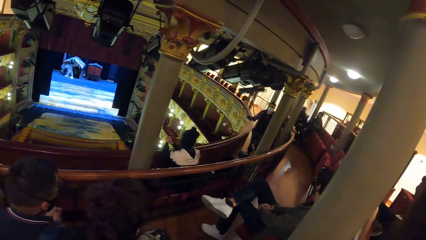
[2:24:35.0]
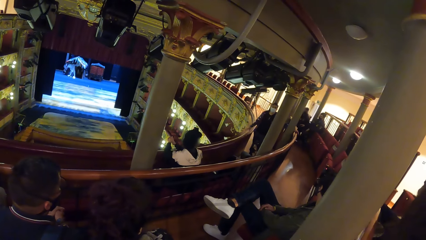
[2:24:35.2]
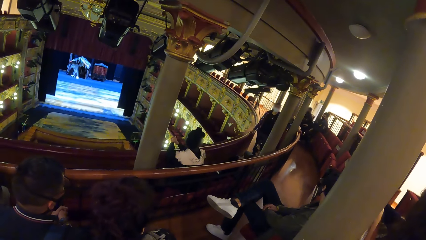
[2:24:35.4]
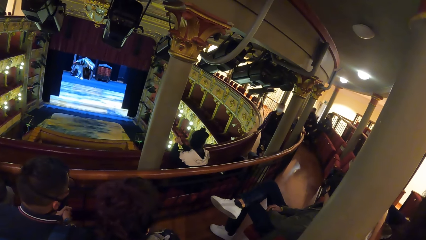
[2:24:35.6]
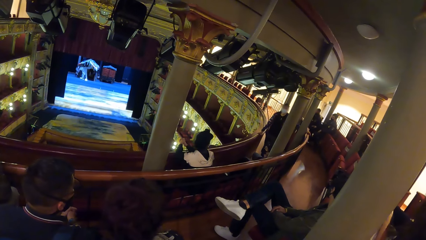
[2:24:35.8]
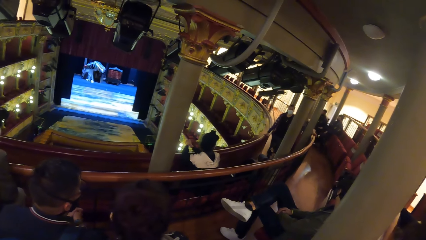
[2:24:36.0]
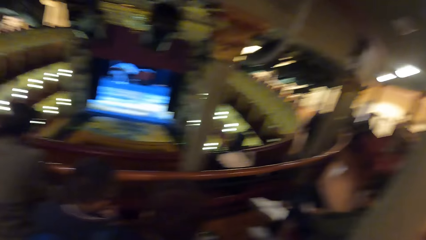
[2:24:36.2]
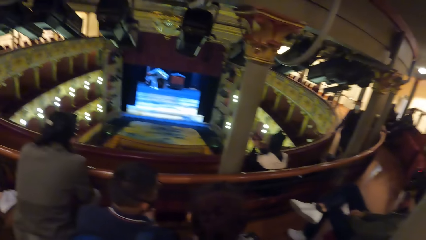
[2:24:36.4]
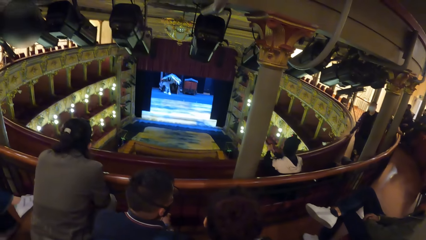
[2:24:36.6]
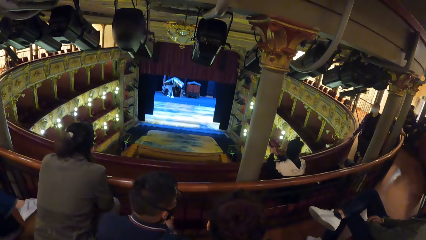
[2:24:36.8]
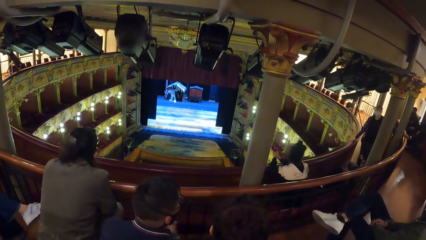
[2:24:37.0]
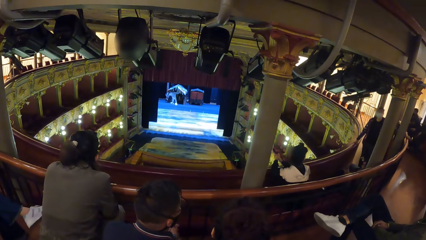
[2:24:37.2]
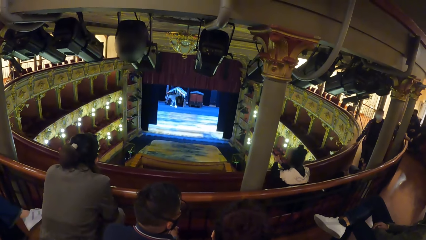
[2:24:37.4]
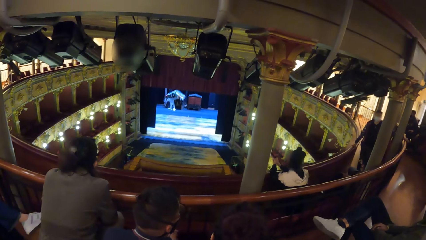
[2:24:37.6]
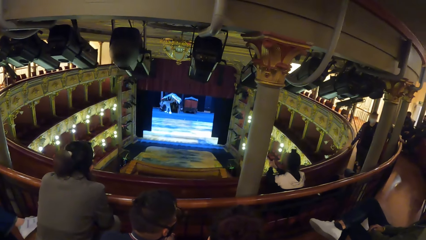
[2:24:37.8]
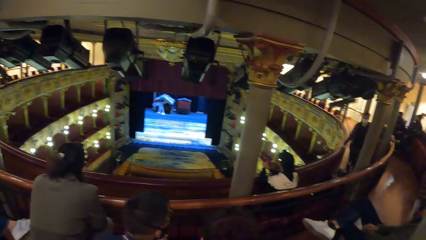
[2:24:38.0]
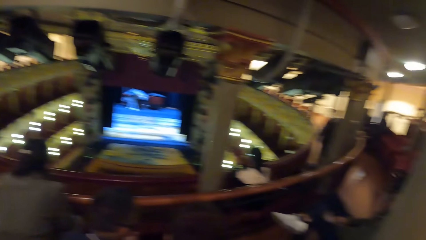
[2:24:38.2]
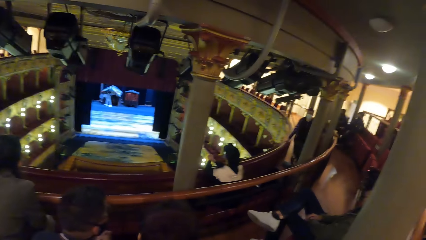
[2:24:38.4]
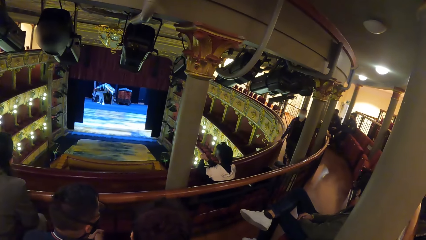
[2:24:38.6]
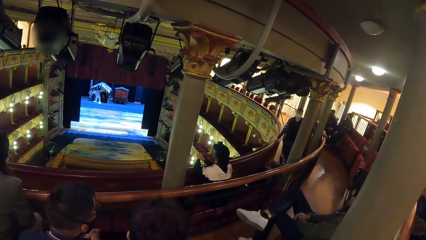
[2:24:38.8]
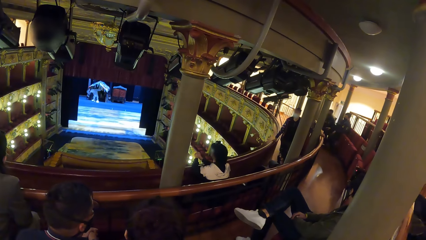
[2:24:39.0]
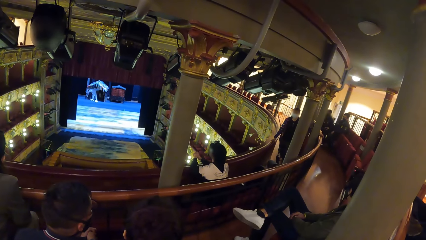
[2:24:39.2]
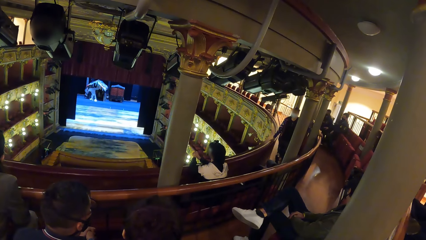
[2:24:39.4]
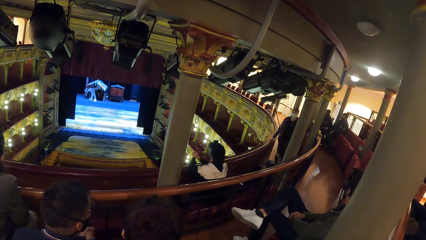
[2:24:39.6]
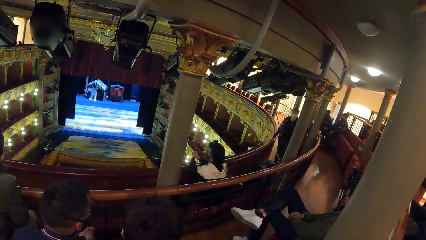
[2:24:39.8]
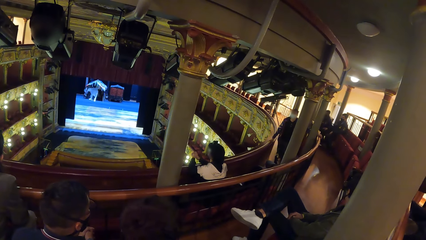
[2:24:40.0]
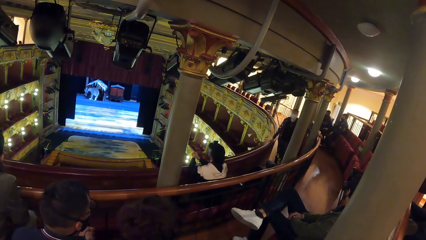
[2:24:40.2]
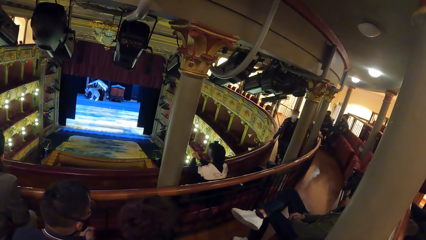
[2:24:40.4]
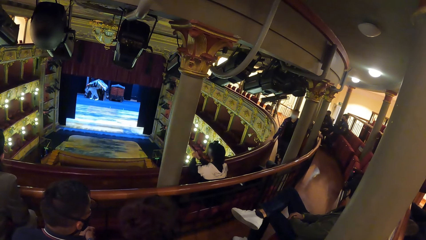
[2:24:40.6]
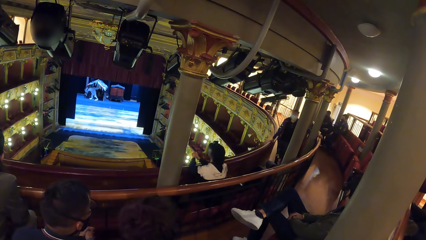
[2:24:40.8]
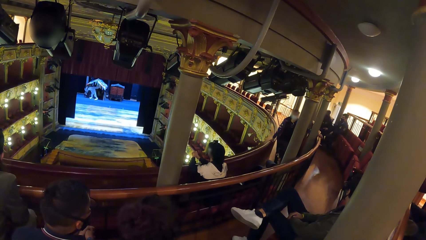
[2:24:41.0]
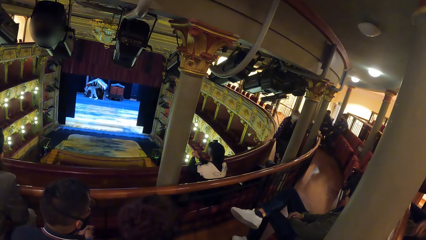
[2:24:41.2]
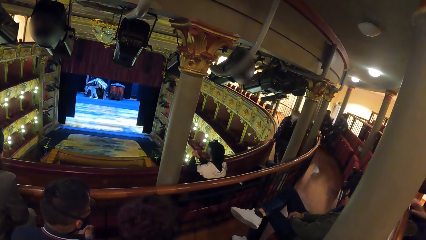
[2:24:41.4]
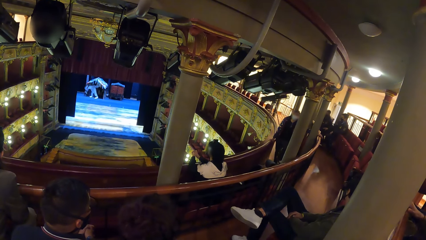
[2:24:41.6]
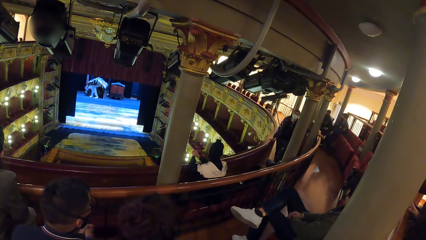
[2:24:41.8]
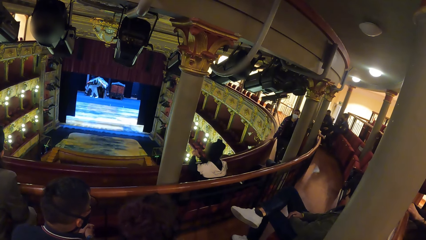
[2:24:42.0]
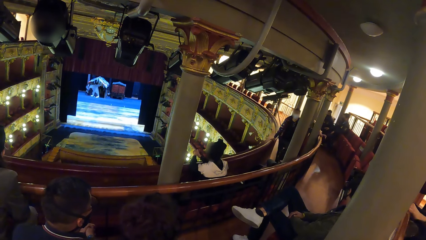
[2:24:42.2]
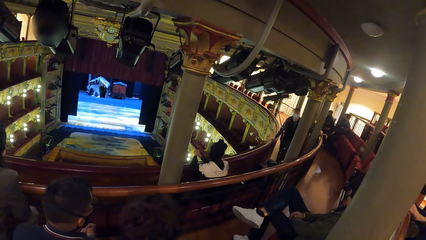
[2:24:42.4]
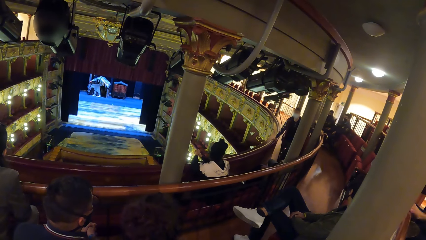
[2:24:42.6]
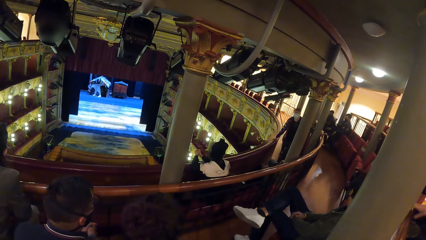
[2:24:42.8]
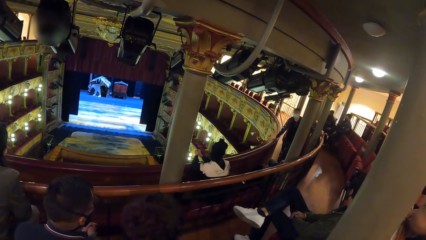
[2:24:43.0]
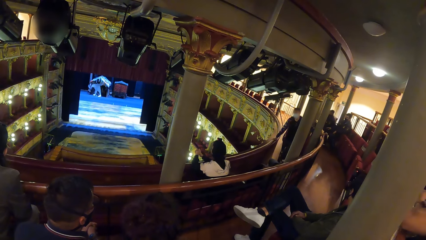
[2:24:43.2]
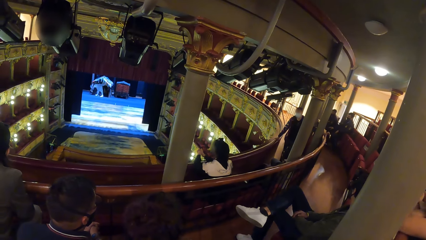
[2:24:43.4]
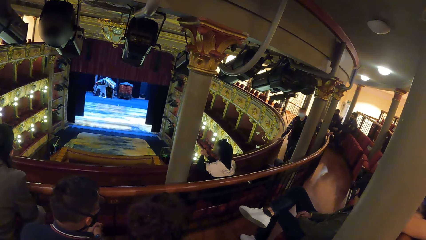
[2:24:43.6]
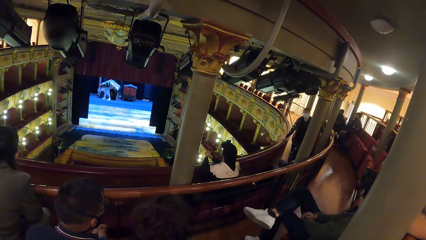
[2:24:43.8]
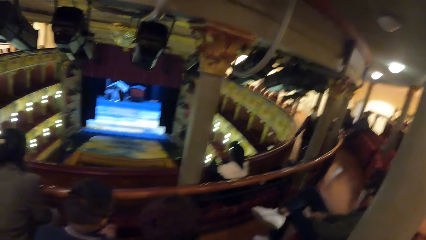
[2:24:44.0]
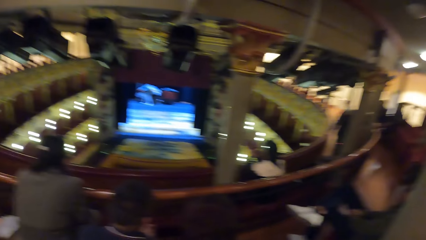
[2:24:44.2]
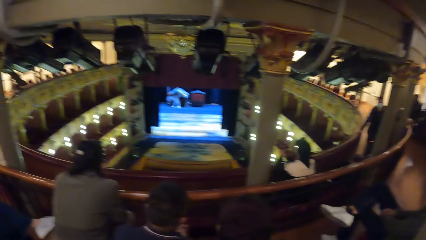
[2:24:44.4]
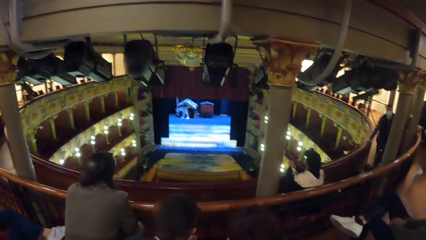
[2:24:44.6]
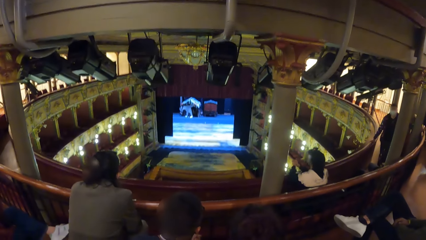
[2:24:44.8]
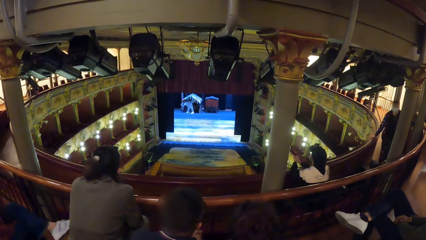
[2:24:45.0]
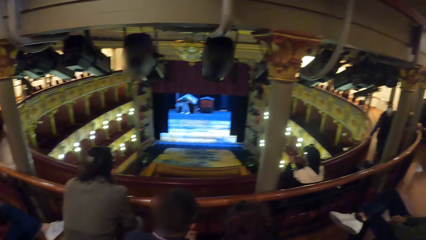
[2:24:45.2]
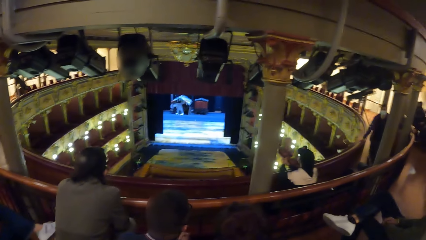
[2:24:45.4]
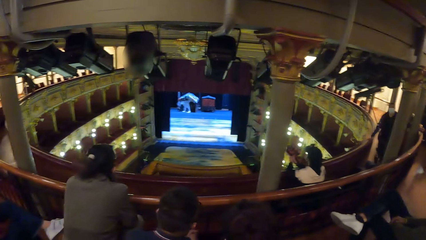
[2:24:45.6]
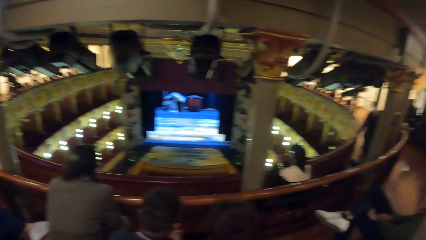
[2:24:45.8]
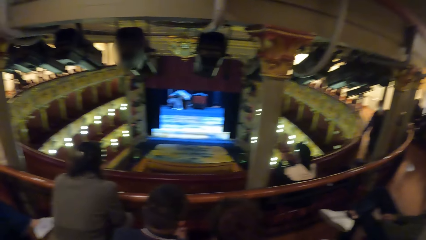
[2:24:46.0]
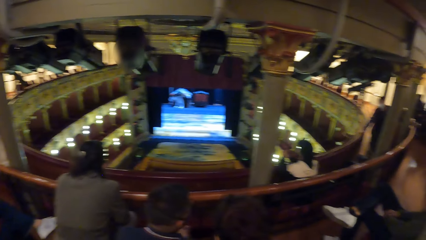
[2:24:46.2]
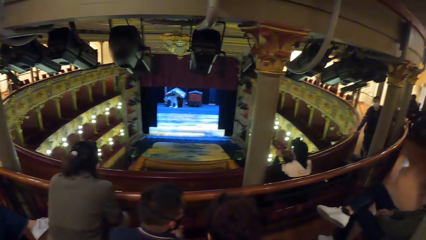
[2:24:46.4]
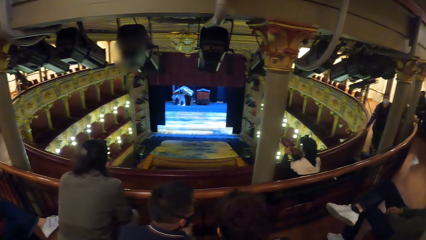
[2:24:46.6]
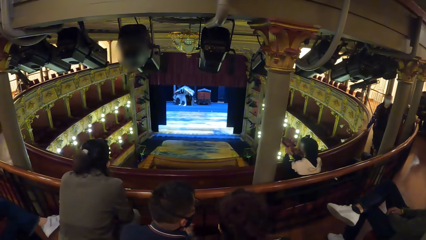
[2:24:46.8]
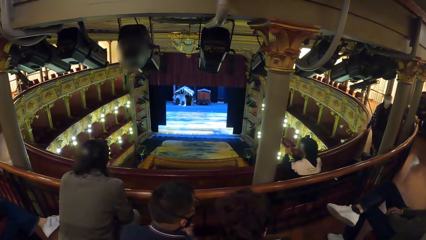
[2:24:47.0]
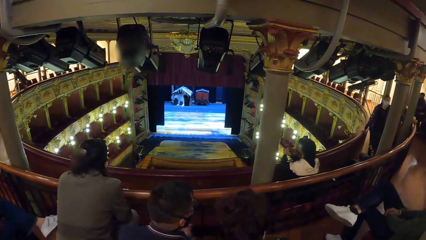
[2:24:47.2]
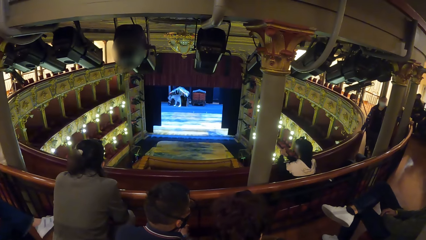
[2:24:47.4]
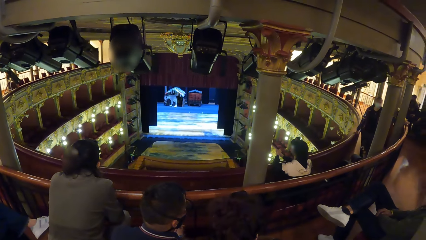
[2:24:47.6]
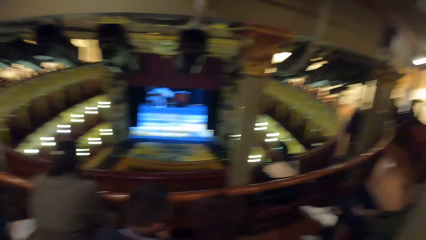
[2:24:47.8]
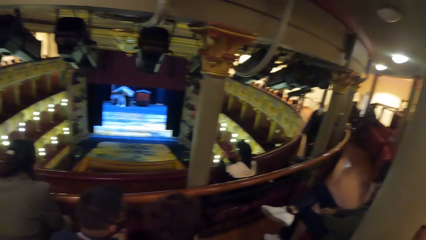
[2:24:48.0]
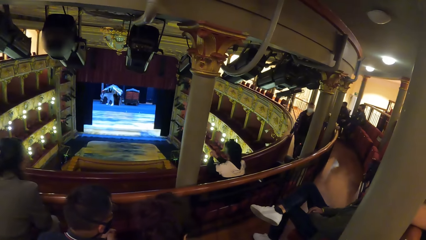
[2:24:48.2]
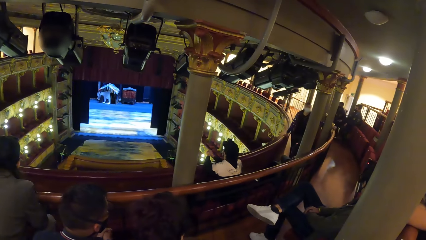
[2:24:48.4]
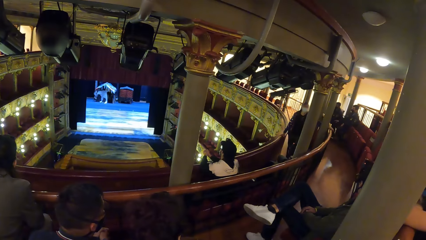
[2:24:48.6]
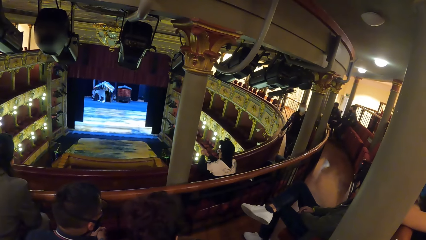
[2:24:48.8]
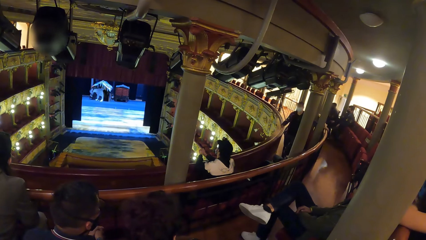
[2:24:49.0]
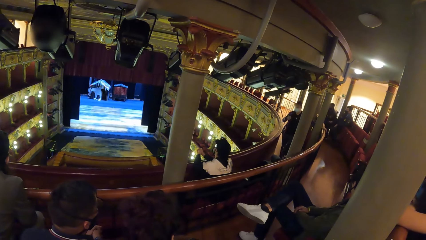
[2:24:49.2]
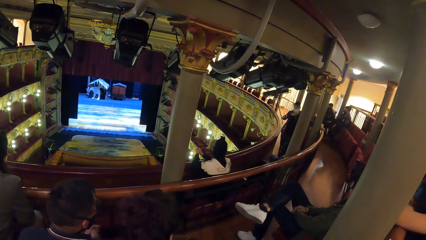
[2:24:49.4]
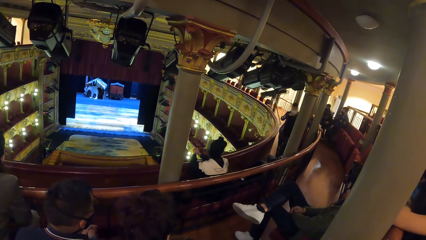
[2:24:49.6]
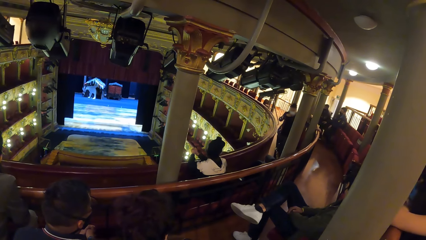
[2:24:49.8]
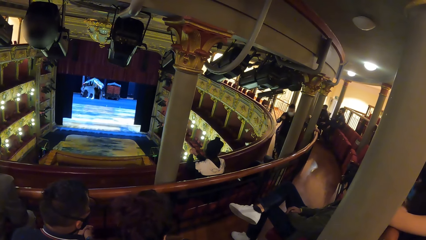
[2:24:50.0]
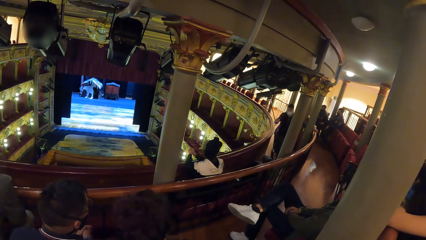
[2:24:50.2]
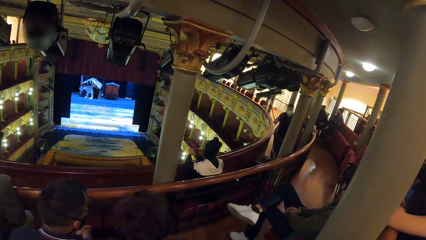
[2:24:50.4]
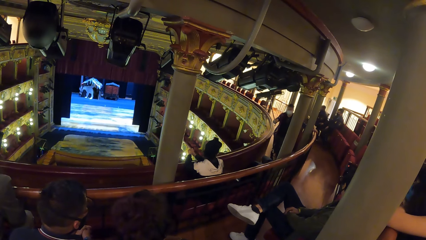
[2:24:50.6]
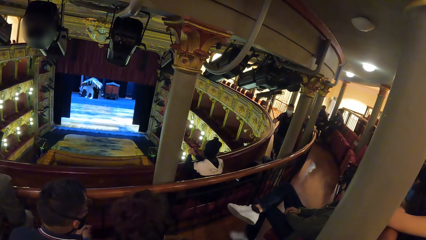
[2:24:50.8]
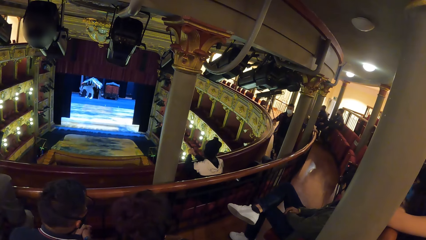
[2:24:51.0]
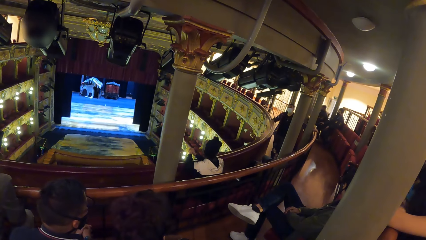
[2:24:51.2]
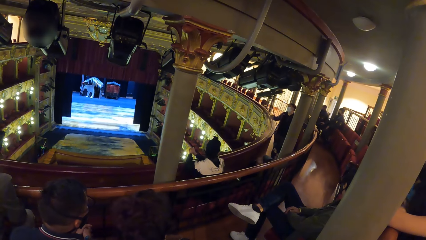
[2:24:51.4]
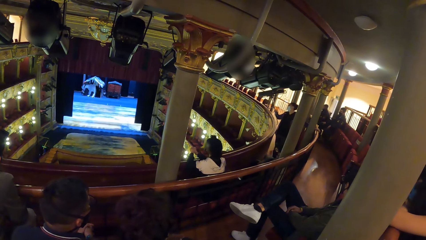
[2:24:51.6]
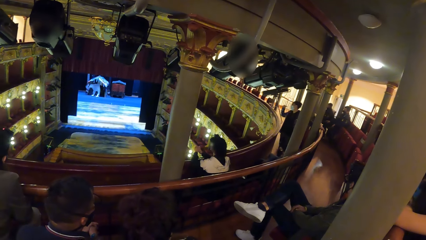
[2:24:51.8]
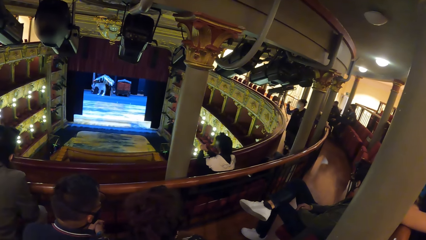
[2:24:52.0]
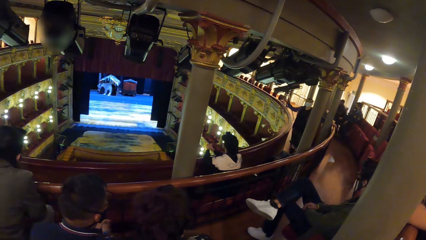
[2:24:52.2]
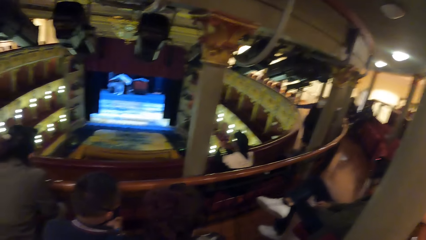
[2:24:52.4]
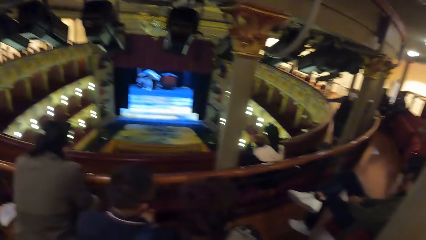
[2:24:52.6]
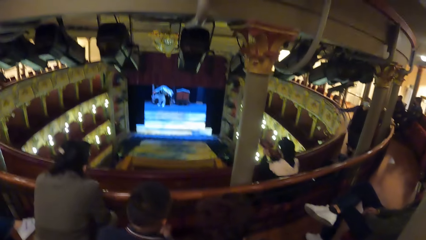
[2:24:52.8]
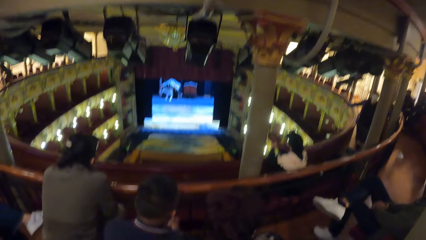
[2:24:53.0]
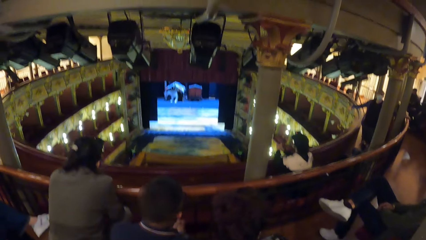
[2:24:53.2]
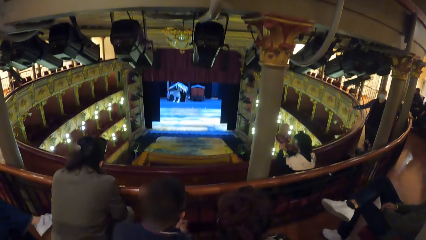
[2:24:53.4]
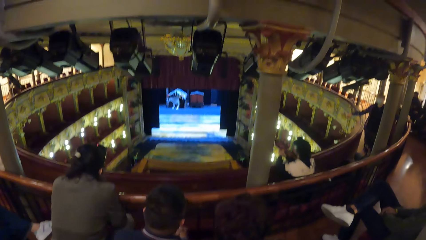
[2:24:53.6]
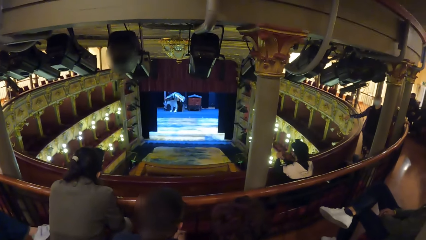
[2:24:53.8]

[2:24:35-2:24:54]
The camera wearer watches a movie in the theater. A woman converses with the camera wearer and a group of people. The camera wearer watches the presentation.
